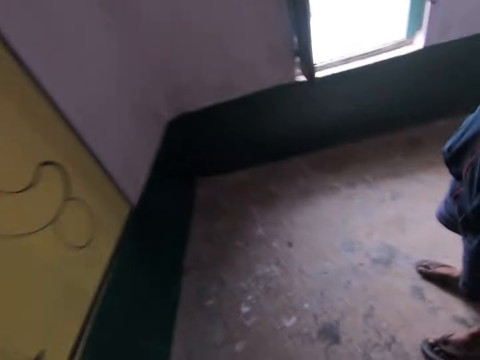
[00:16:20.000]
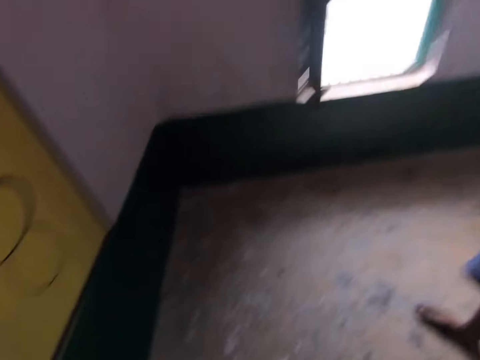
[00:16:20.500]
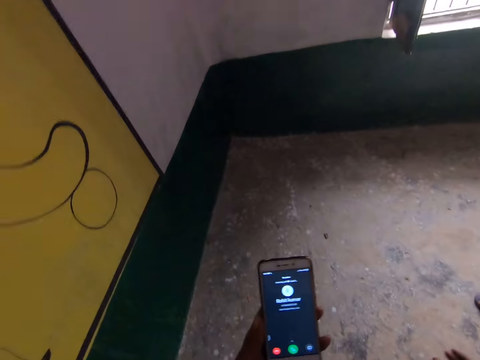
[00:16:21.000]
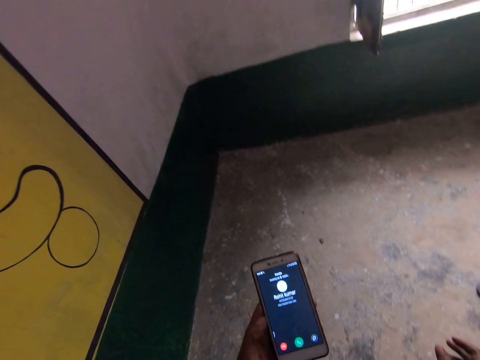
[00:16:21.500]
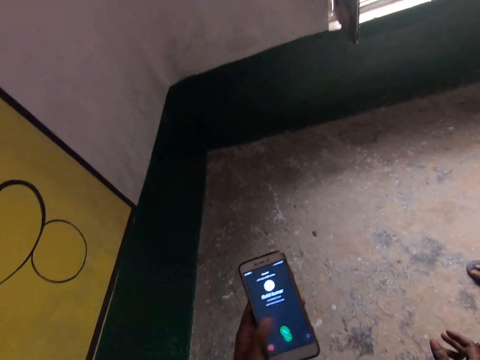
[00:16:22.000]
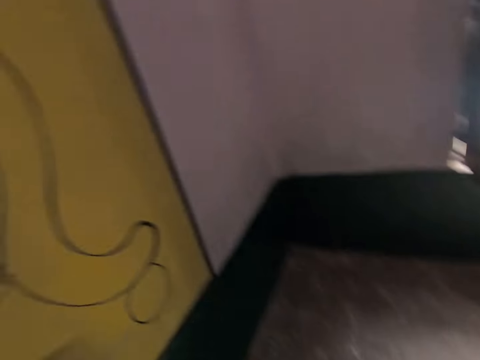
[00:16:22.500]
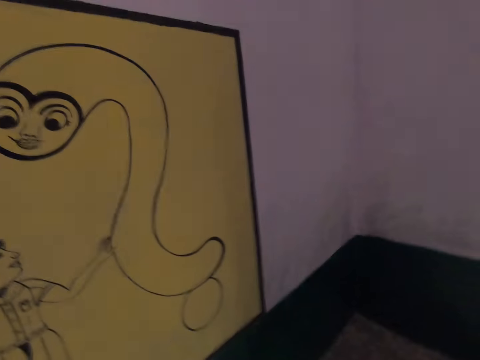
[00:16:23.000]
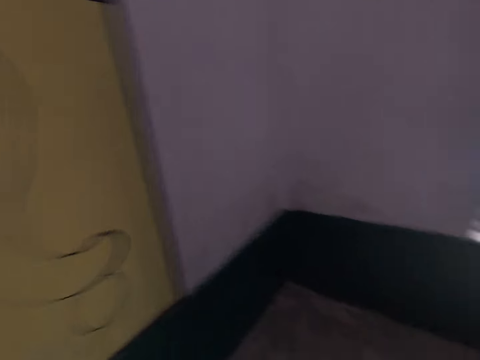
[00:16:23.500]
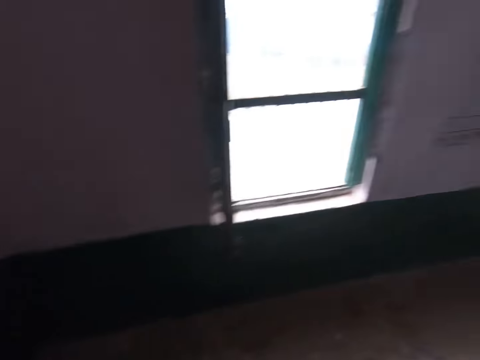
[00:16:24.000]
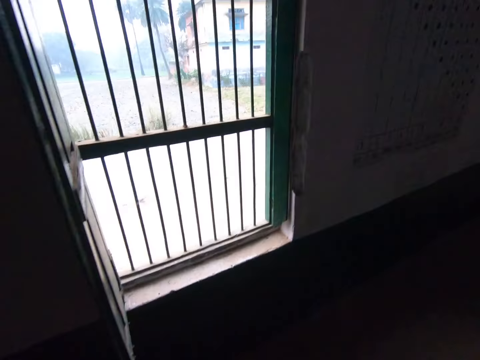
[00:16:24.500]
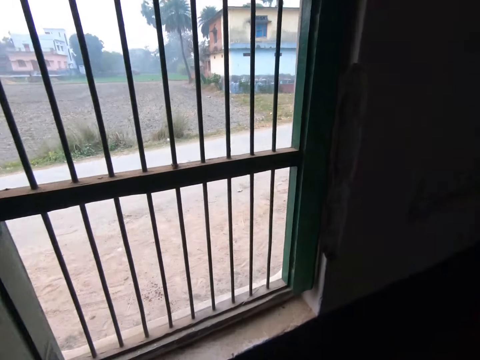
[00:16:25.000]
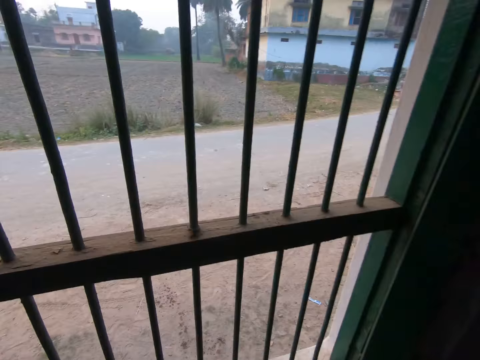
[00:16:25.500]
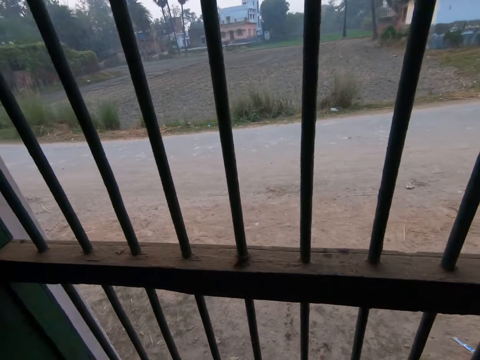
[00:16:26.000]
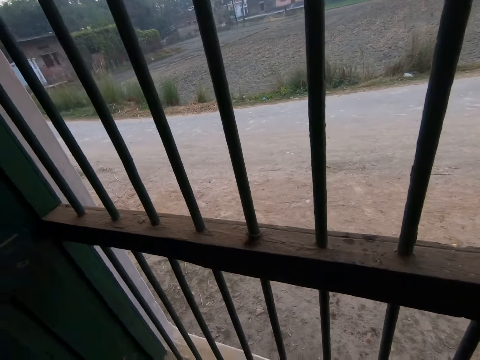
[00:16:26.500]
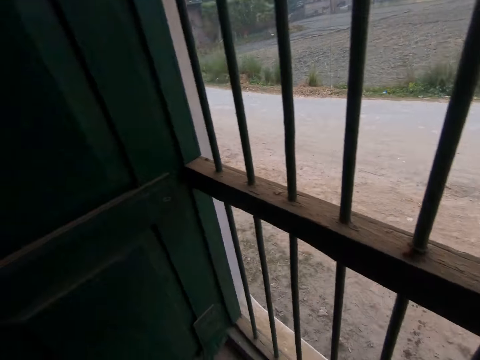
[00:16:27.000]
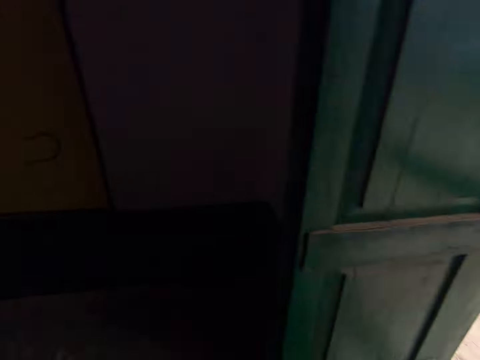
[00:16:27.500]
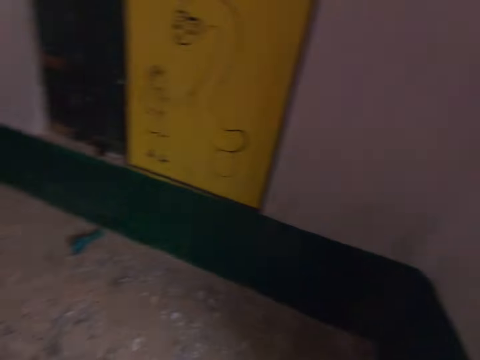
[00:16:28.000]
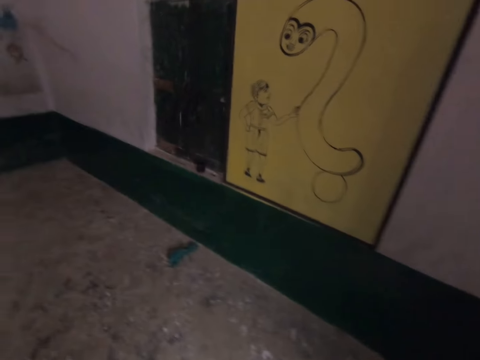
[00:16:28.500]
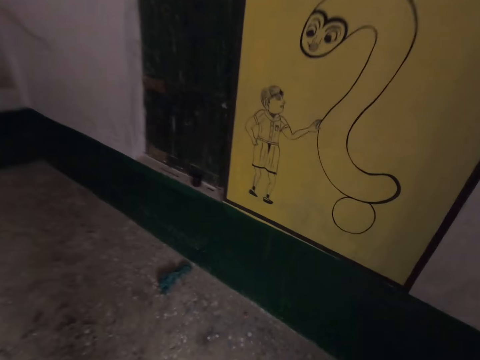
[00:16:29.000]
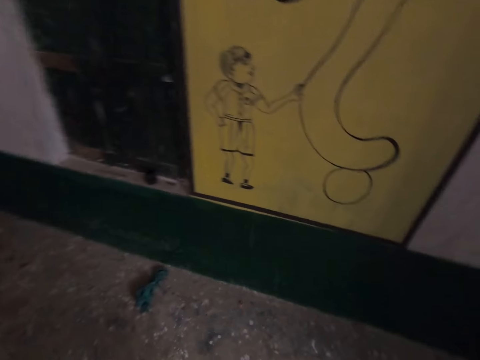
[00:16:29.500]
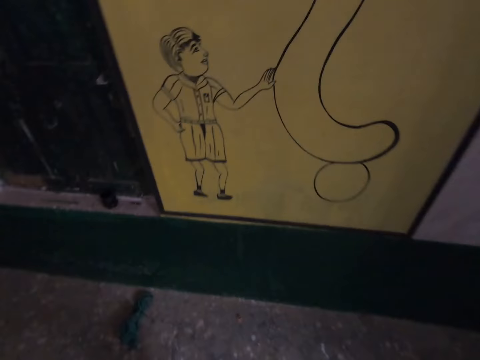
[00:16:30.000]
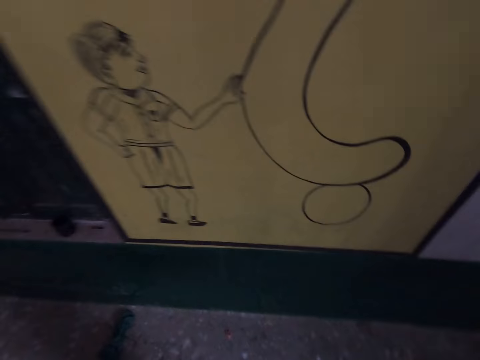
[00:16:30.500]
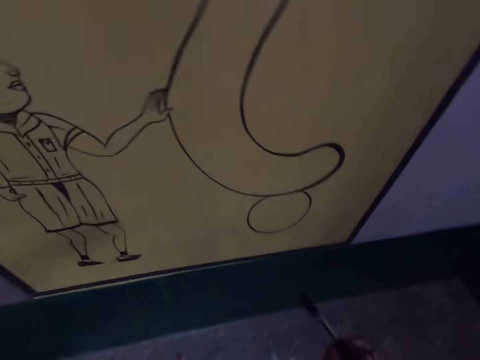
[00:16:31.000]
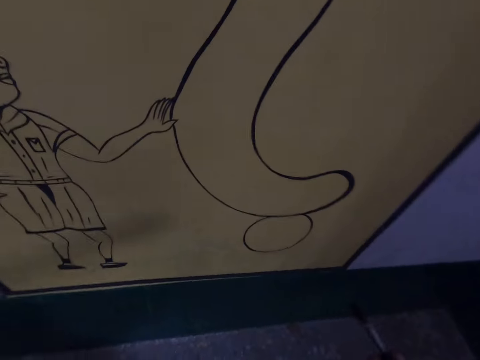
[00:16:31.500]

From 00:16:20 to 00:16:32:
The camera wearer takes out a phone. A man stands. The camera wearer checks his phone. He operates the phone. He interacts with the man over the phone. He walks around the house. He looks outside through the window. He walks around the house.

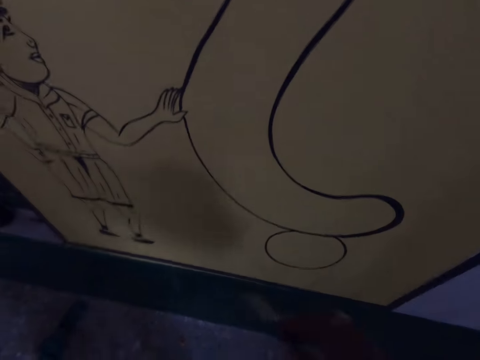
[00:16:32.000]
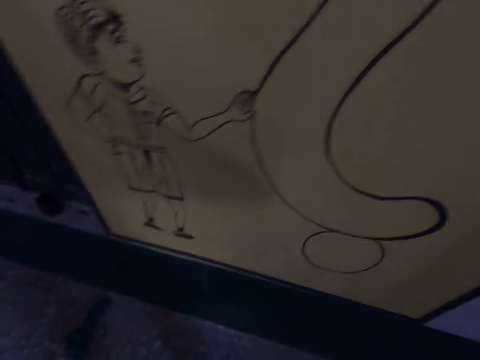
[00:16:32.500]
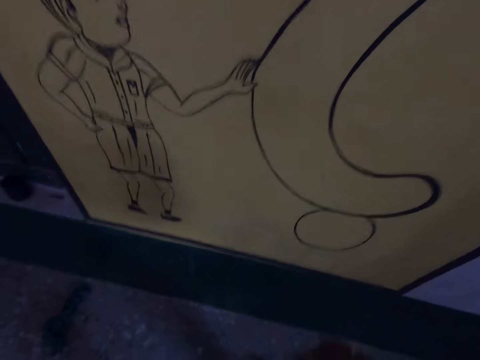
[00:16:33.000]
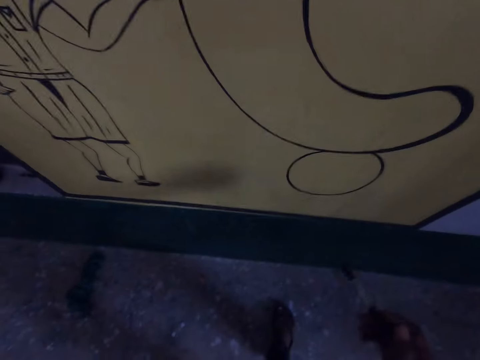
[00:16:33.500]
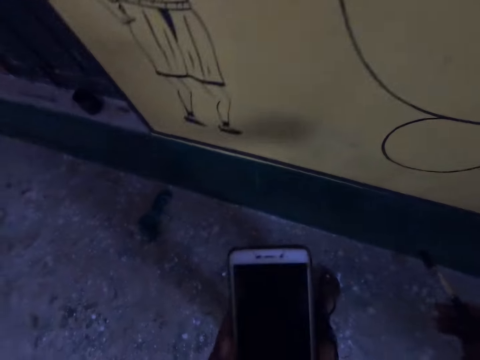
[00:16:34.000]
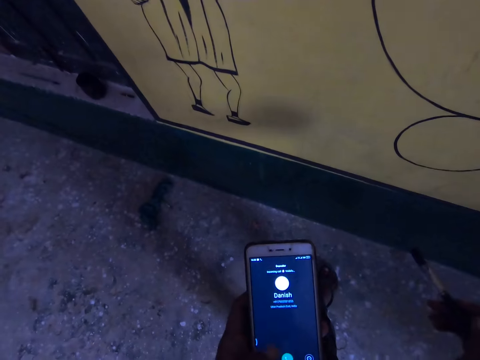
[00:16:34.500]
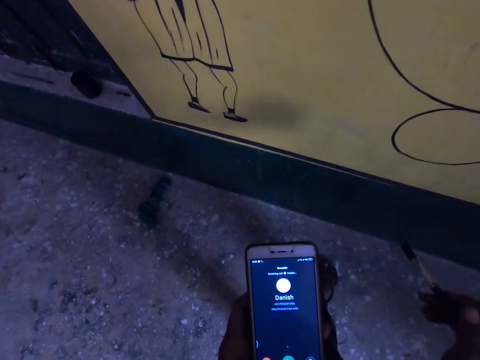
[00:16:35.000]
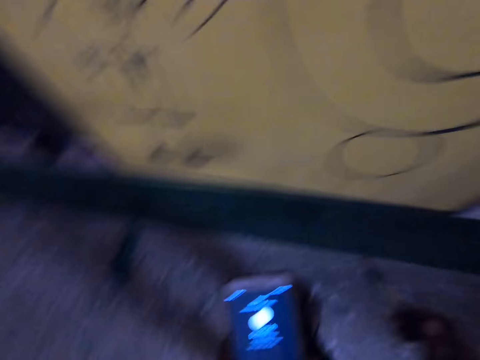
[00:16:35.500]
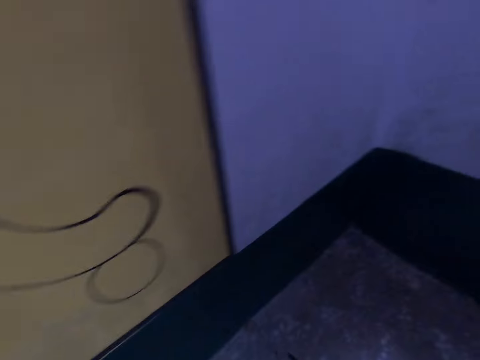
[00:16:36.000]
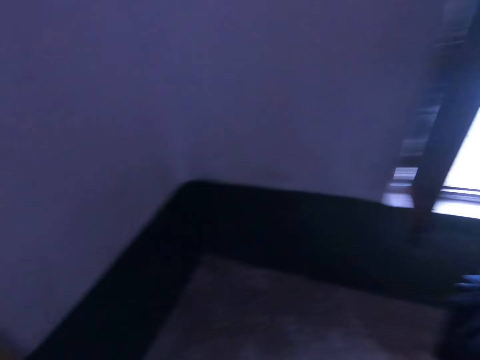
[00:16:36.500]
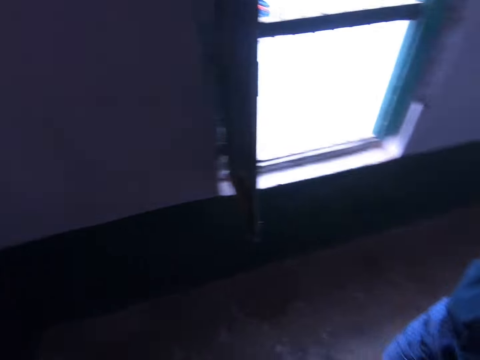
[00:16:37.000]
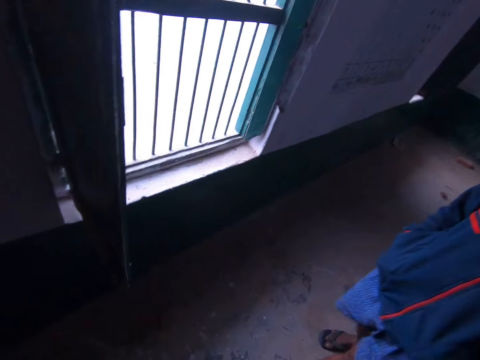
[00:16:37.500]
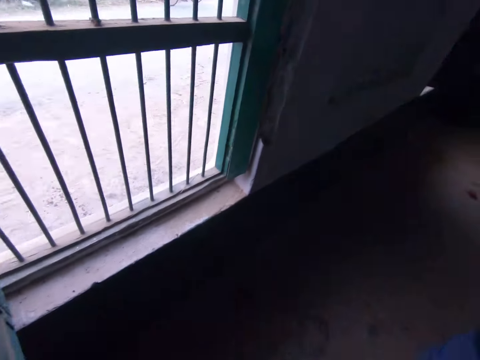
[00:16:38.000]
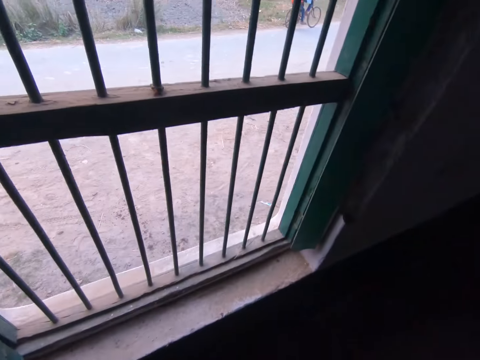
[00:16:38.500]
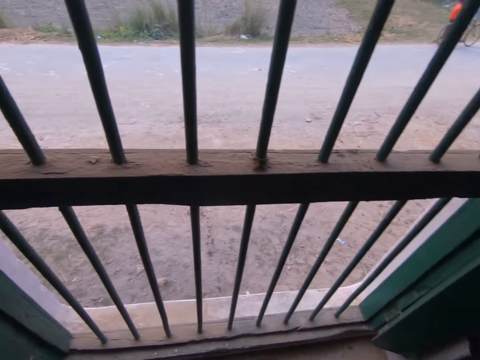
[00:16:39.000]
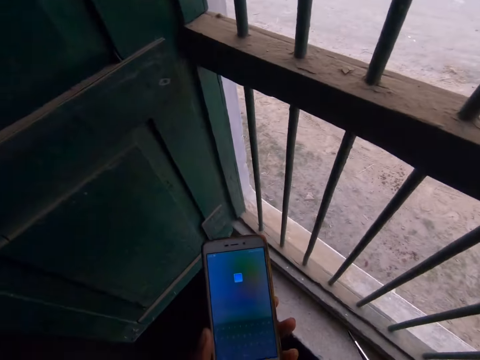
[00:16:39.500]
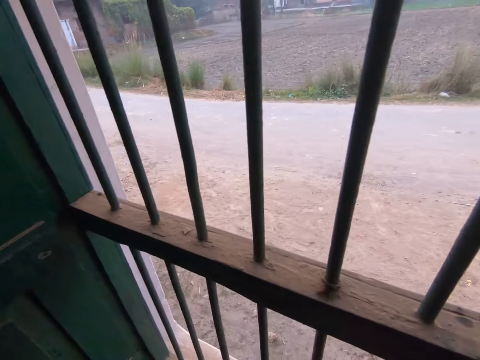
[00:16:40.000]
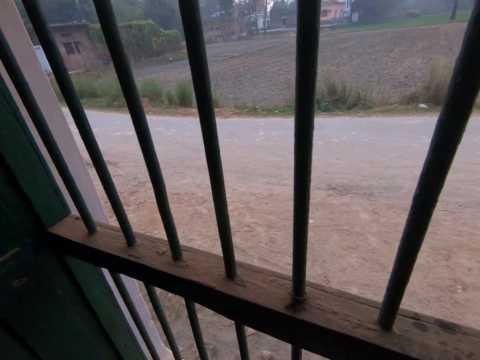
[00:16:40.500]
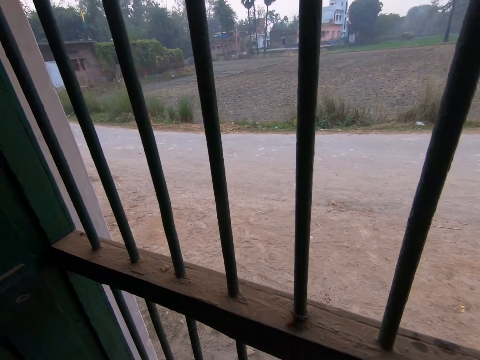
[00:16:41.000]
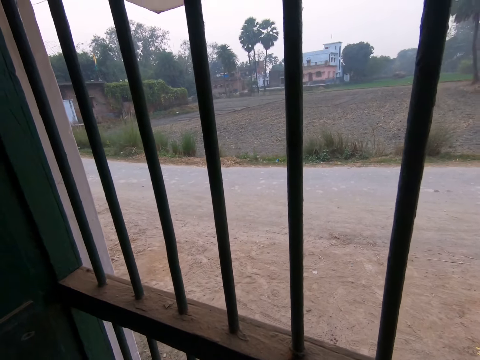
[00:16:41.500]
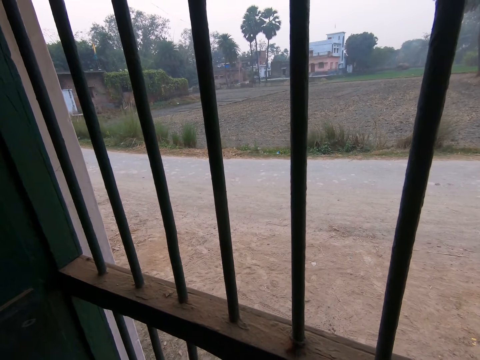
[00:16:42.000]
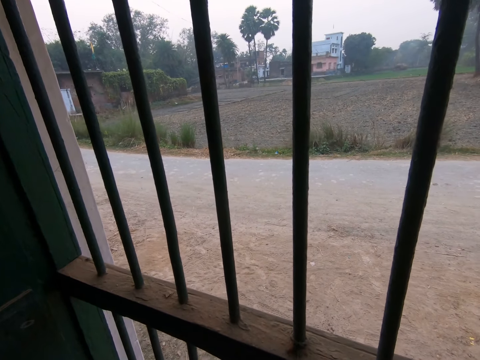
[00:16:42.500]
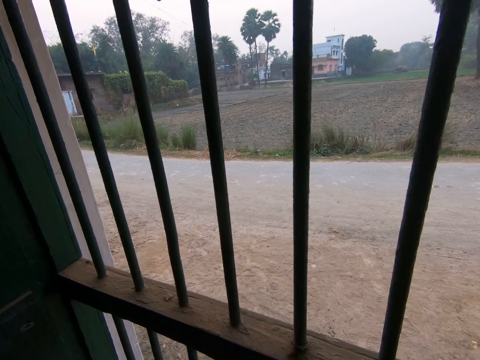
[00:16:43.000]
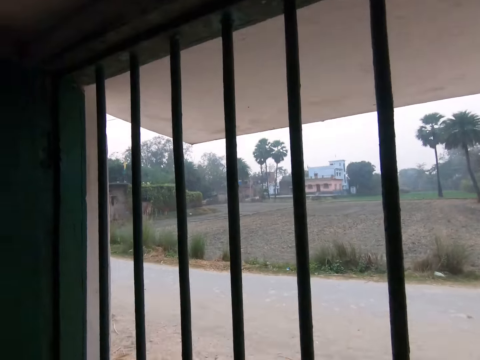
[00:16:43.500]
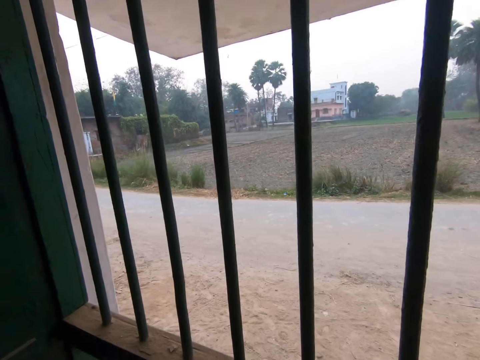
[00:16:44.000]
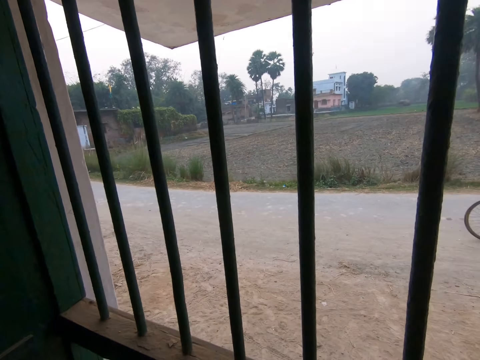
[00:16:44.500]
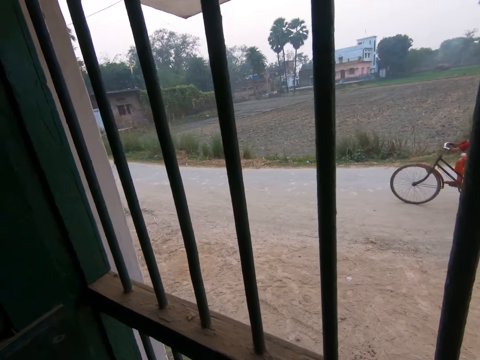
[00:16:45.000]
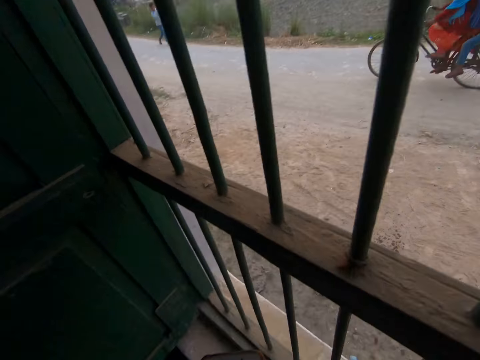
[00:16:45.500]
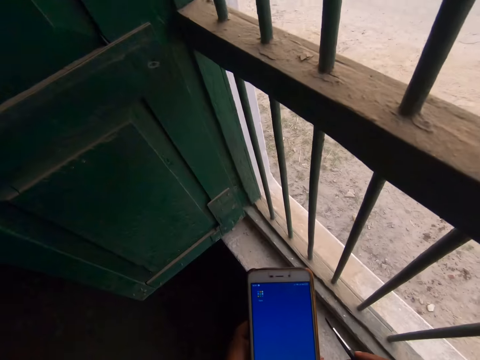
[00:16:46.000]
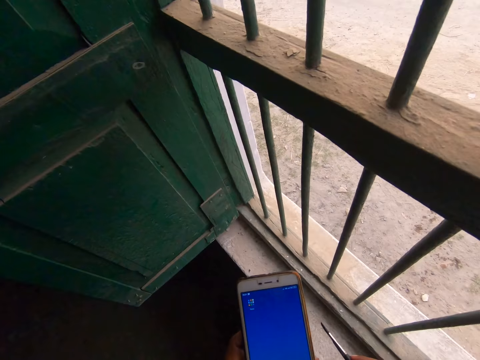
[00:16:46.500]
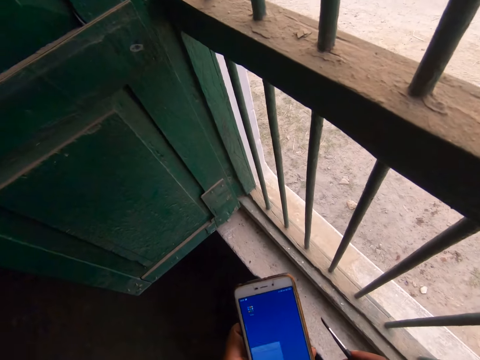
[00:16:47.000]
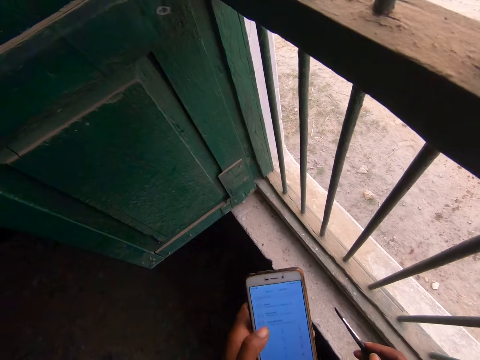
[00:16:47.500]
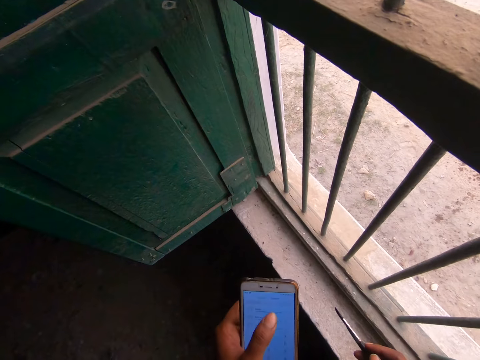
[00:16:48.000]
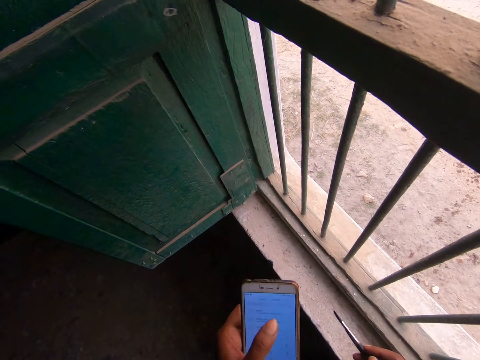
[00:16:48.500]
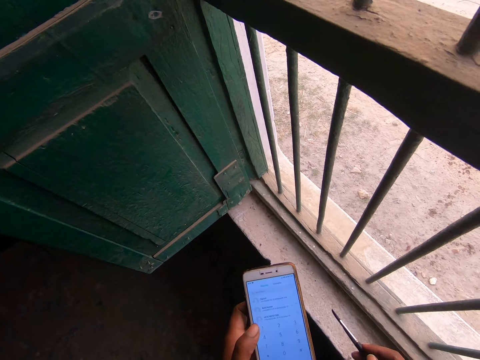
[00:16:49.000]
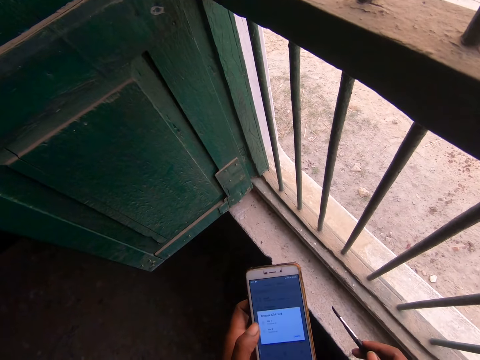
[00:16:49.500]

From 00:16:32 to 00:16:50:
The camera wearer operates the phone. They walk around the house. A man walks around the house. The camera wearer walks around the house. They look outside through the window. They use the phone. They look outside through the window. They use the phone.
